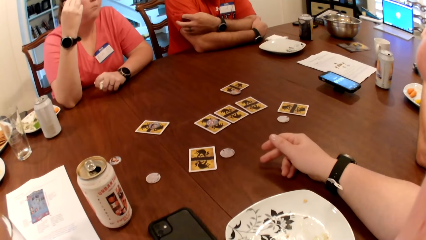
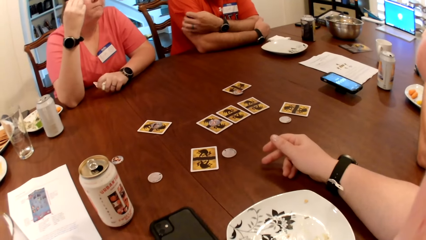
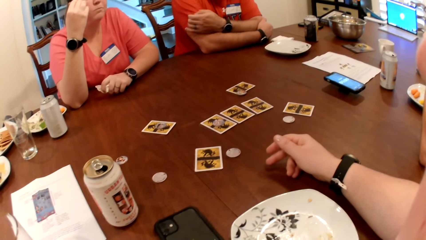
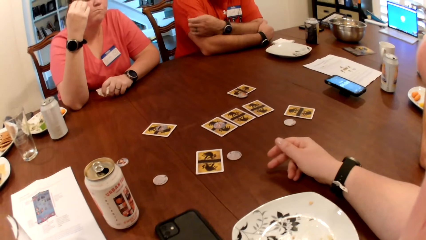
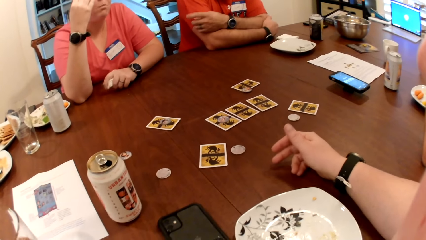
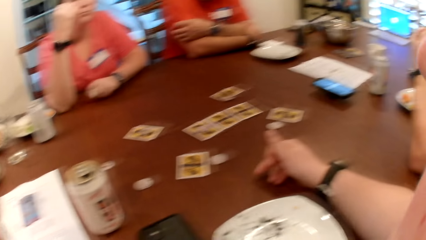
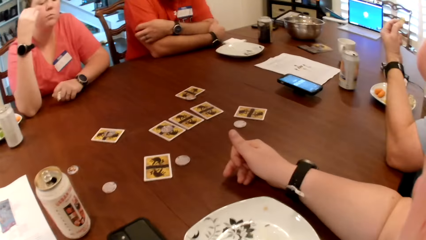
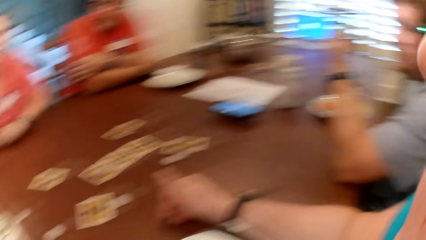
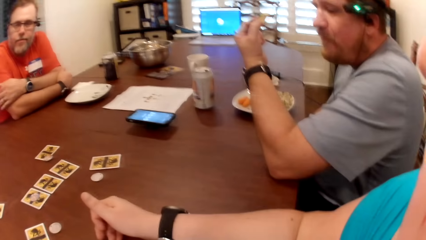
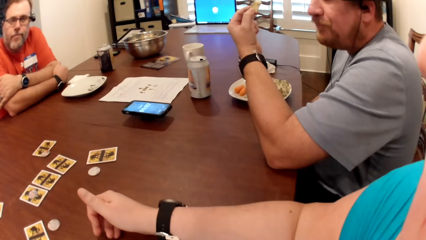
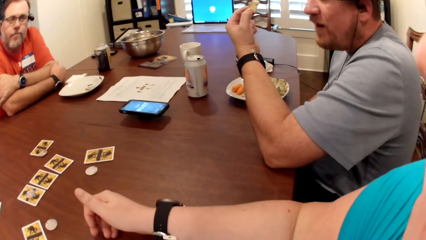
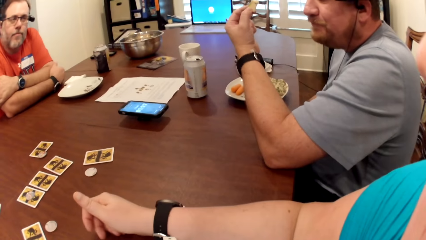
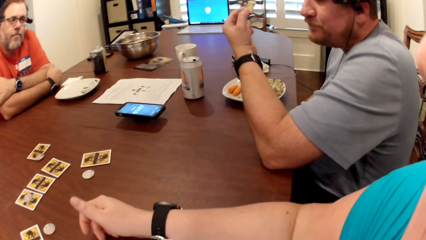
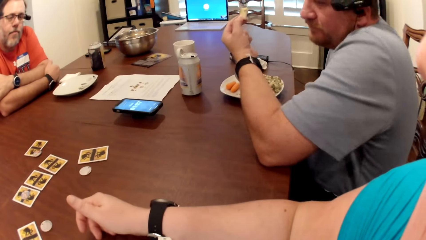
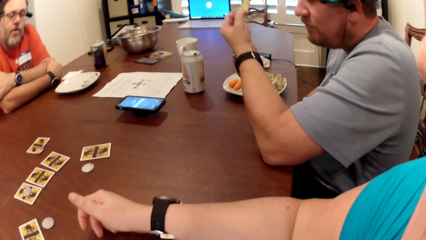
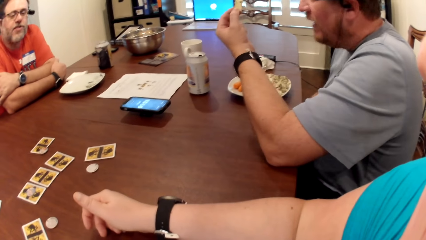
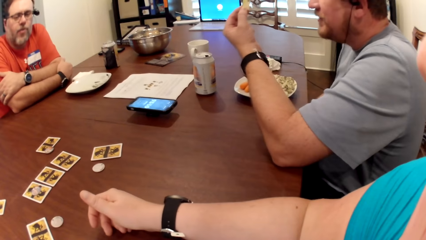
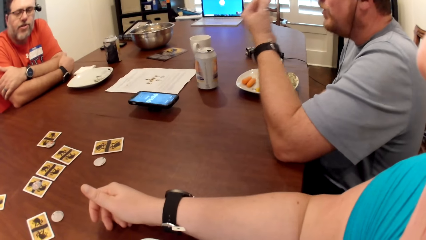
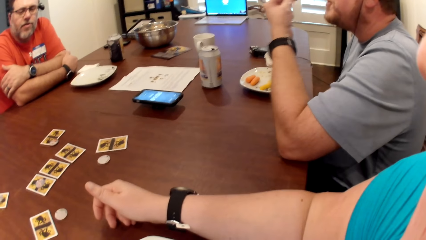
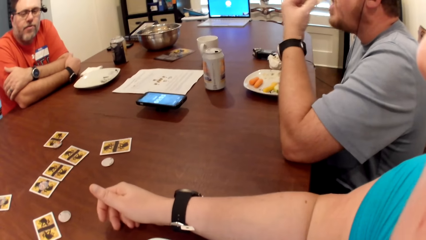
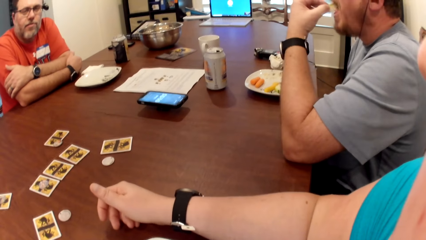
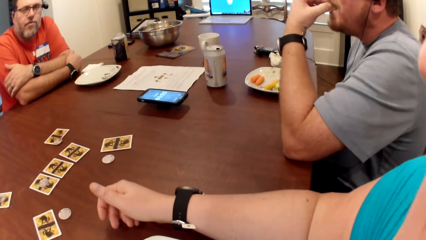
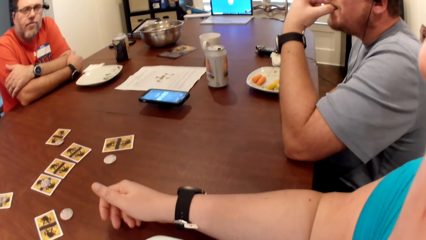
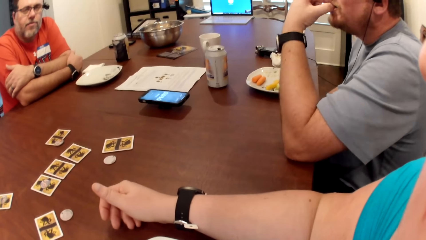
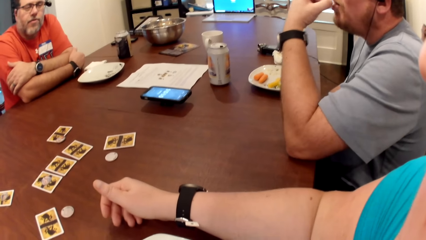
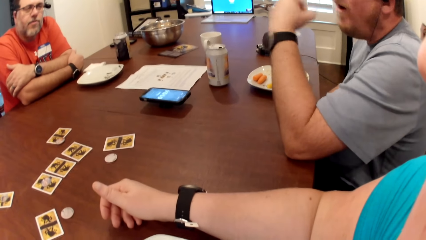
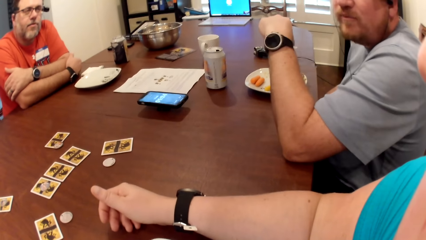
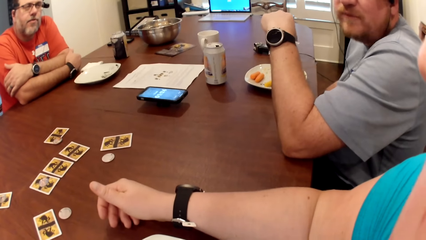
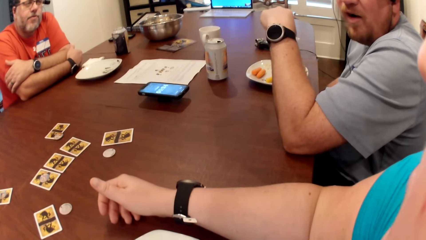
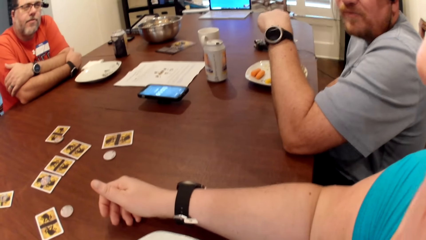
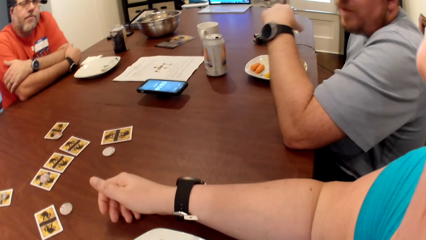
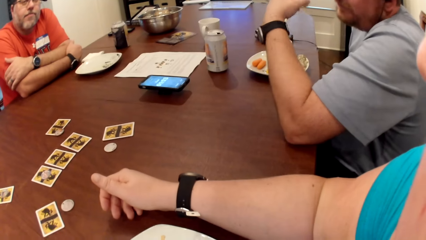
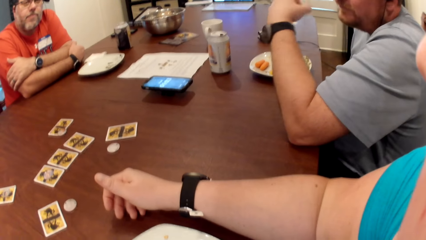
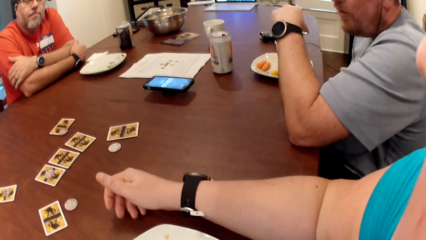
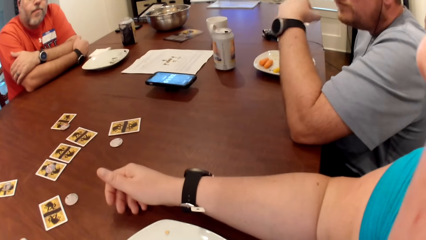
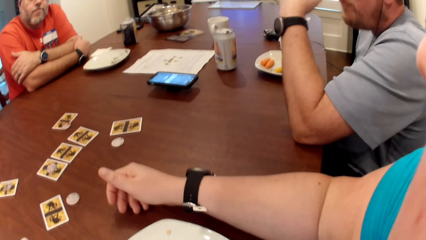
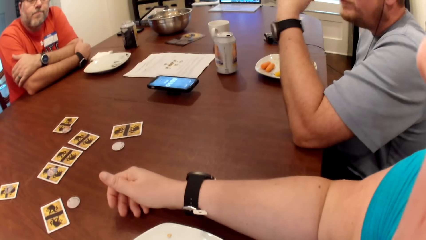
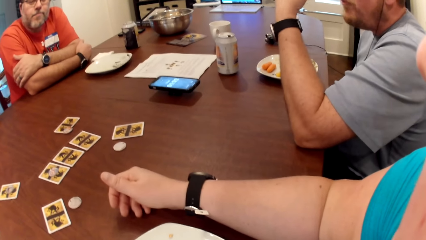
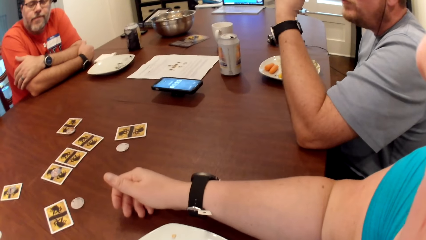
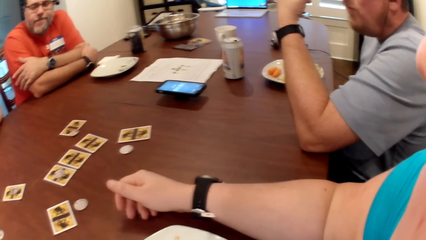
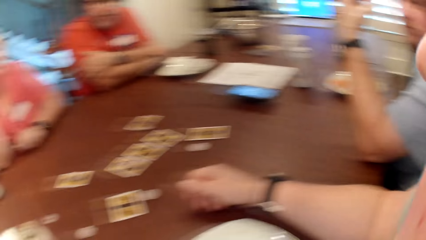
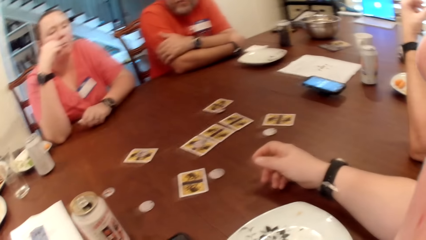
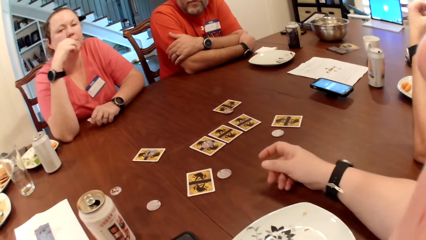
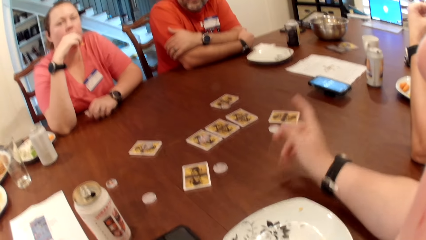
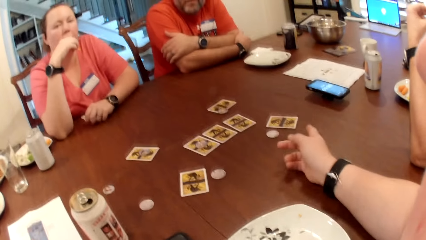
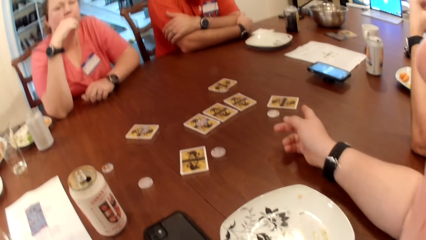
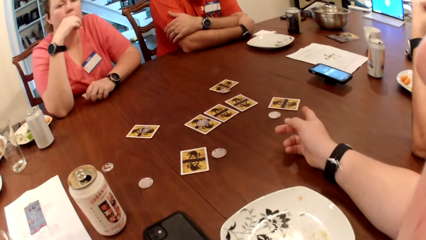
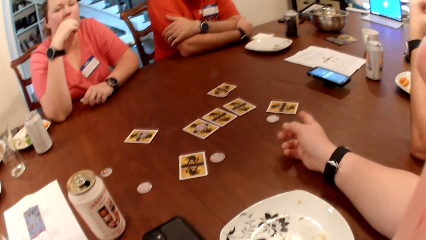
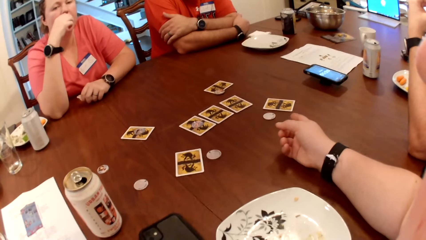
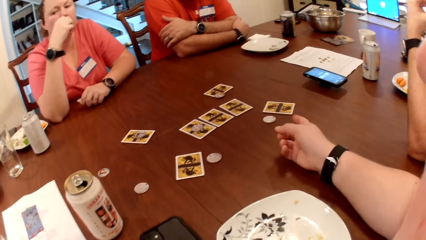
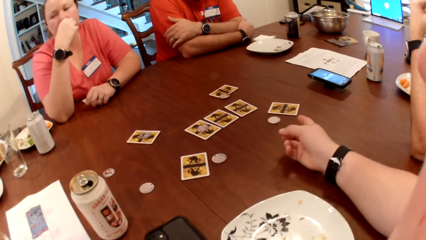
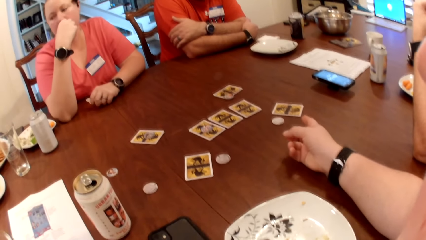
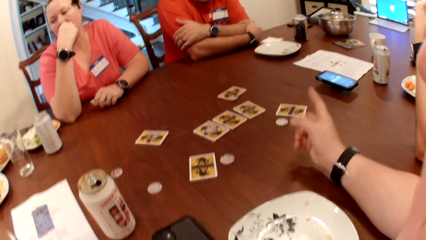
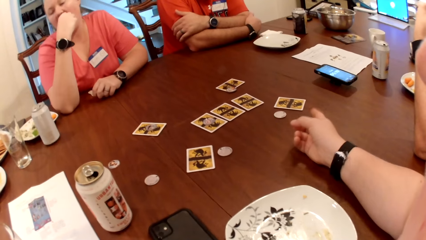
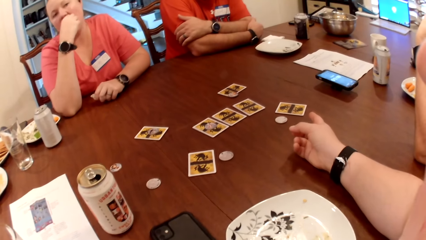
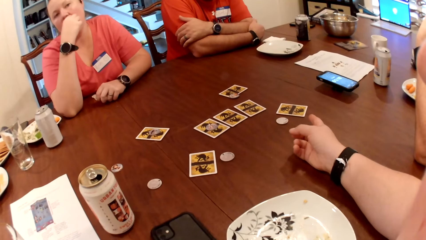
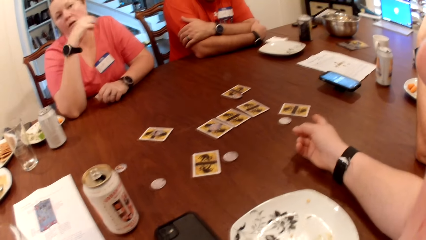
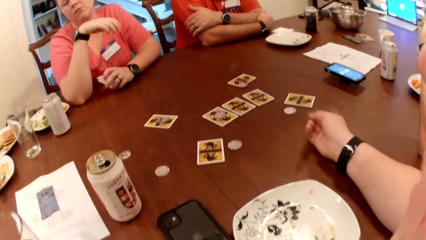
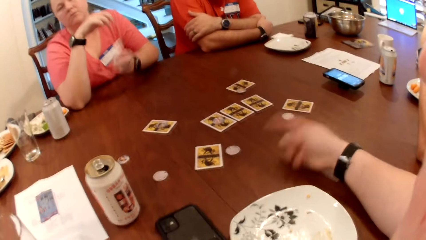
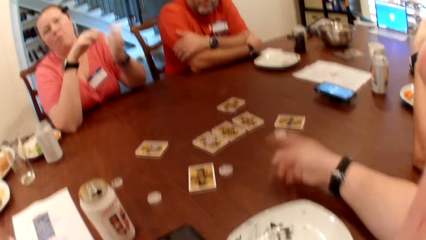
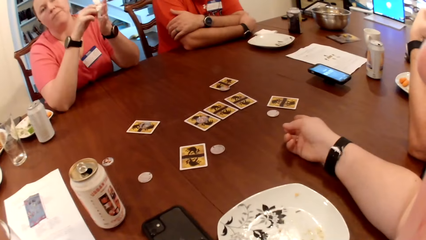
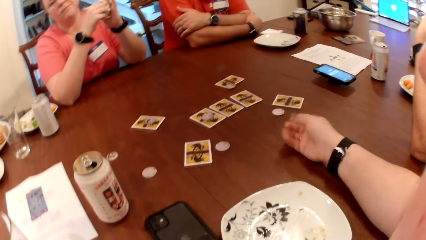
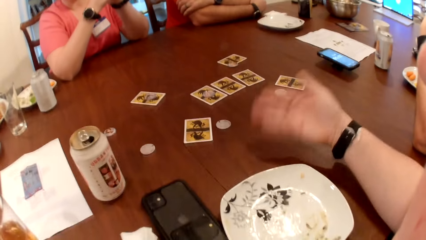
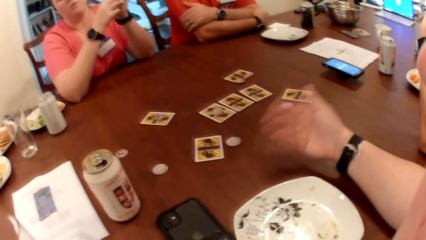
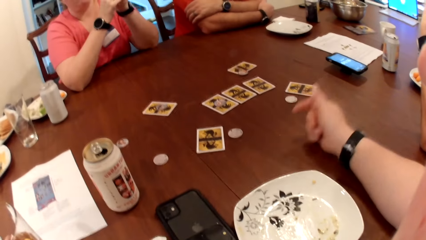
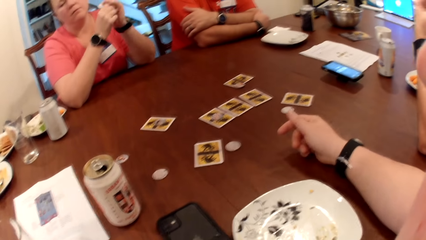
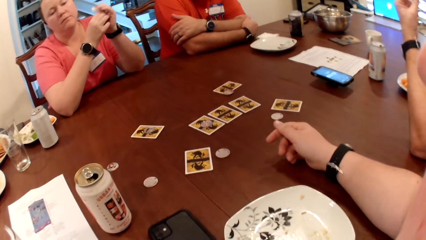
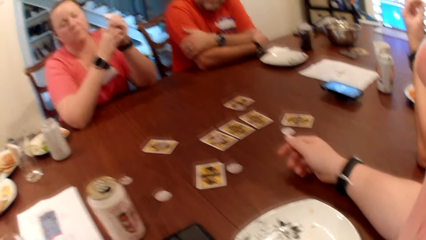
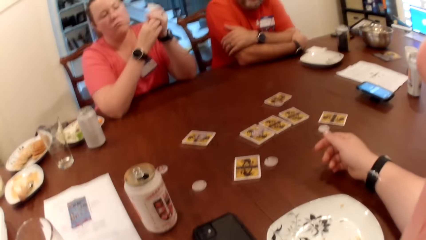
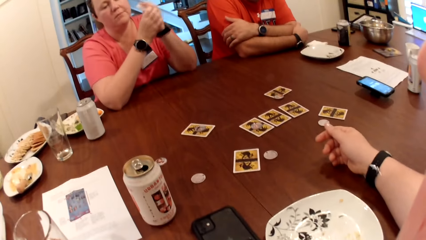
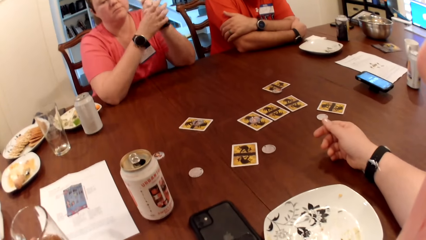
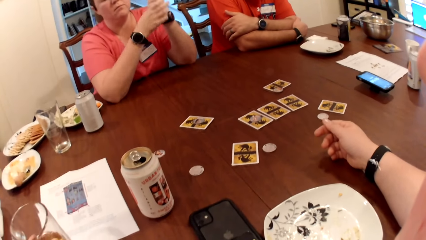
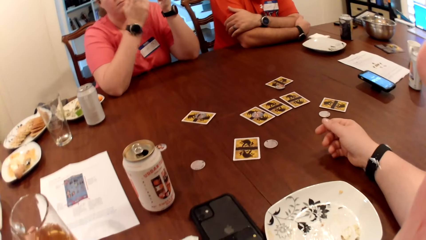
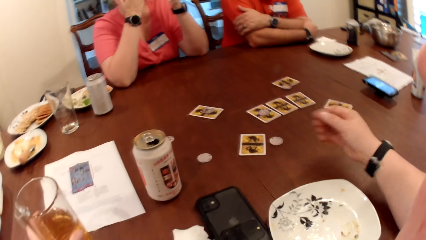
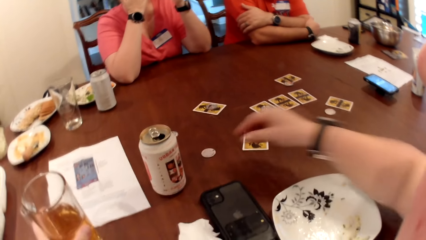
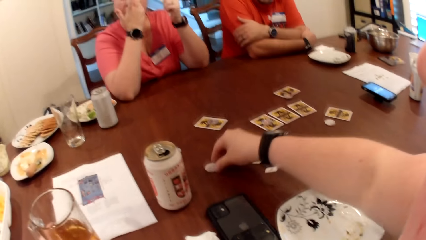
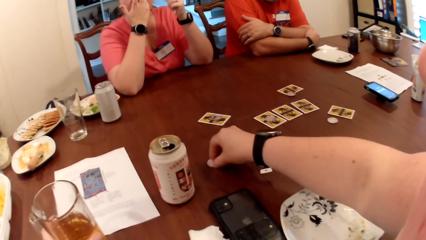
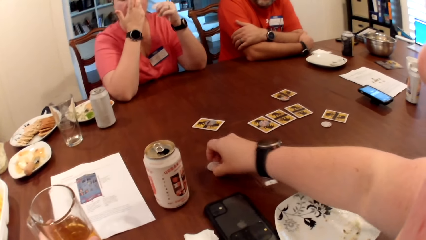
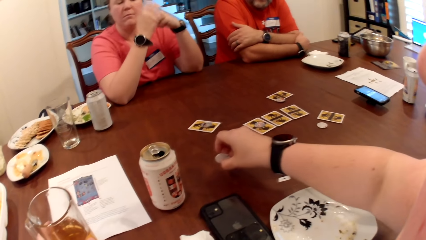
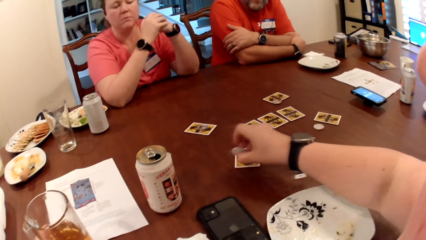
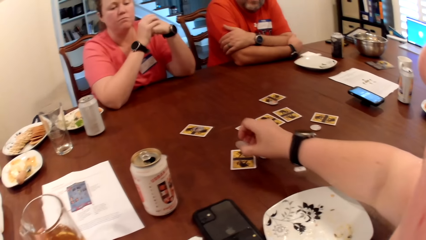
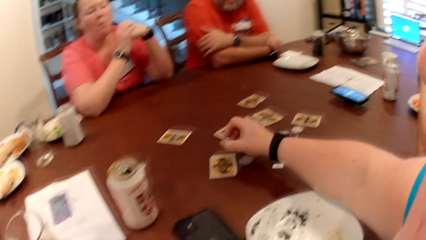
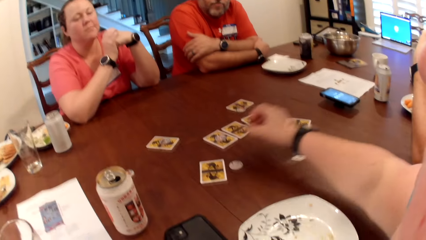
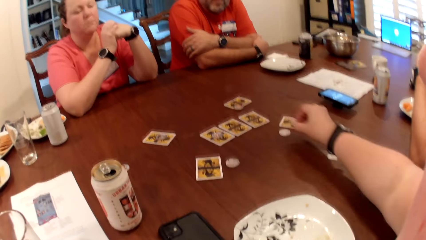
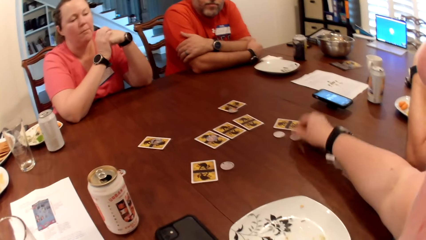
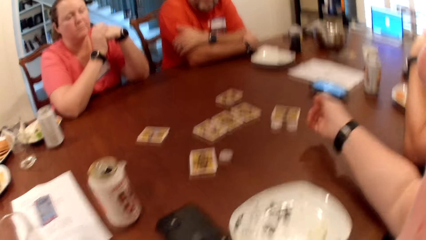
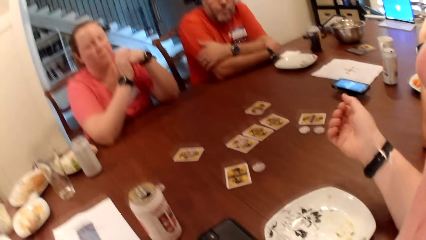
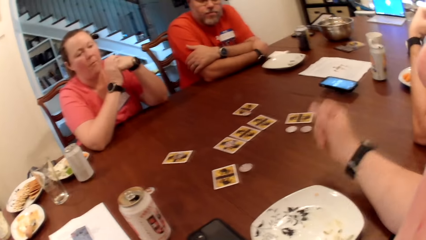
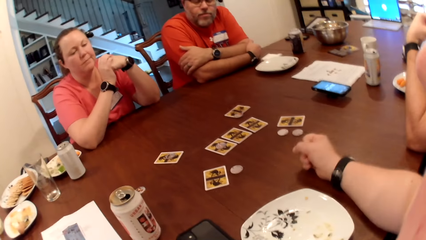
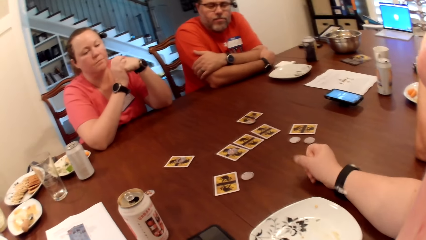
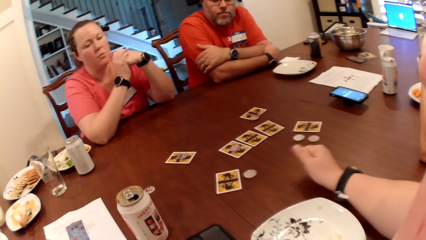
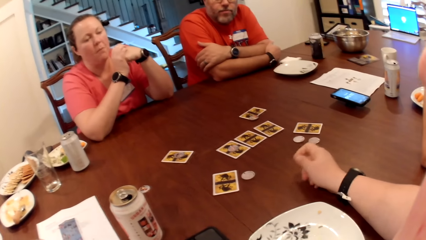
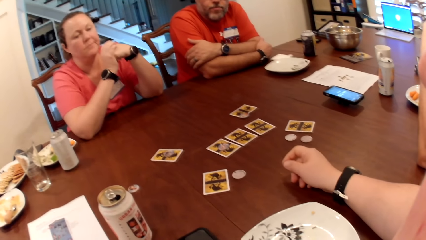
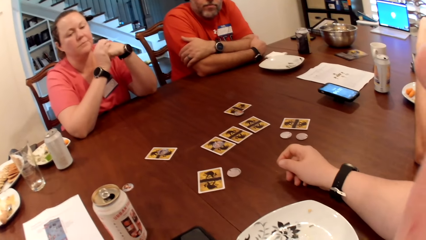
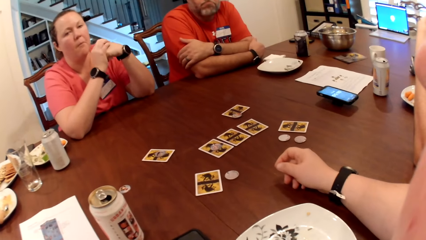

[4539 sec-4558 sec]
The camera wearer stares at the table. The man eats his food with his left hand. The woman eats the carrot with her right hand. She cleans both hands with the paper towel. The camera wearer picks a poker chip from the table with her right hand. She moves a dice plate on the table. She drops the poker chip on the table with her right hand.
